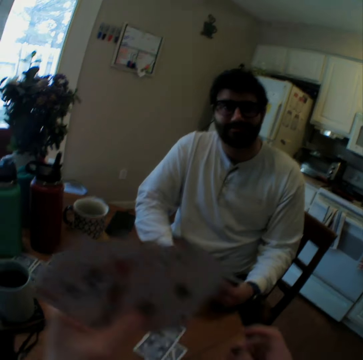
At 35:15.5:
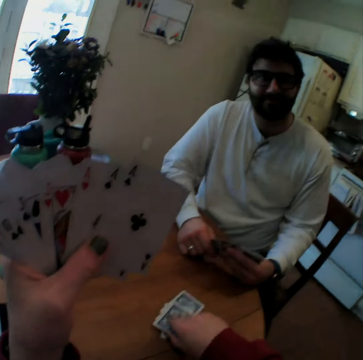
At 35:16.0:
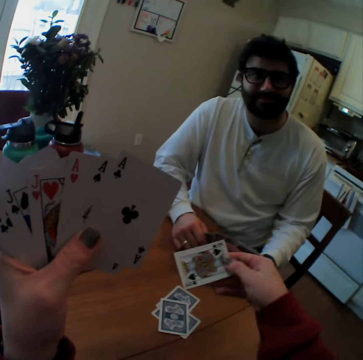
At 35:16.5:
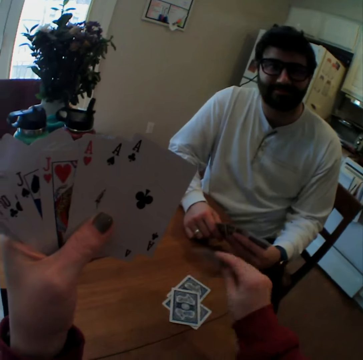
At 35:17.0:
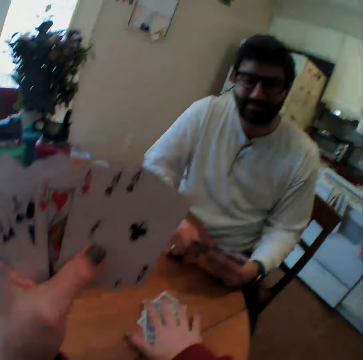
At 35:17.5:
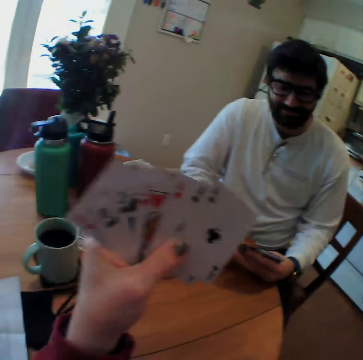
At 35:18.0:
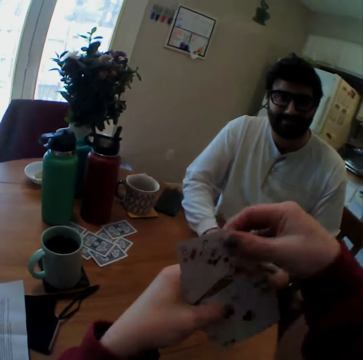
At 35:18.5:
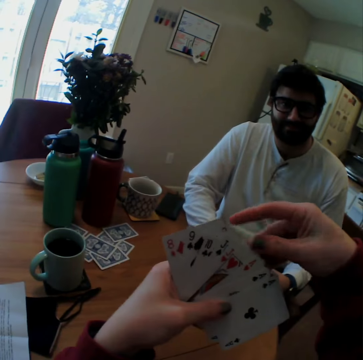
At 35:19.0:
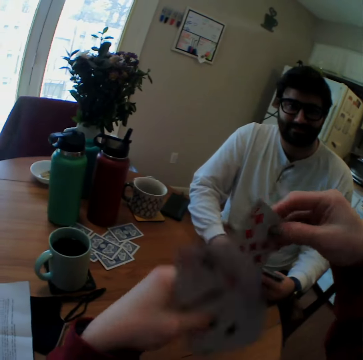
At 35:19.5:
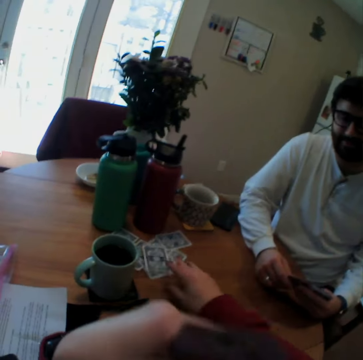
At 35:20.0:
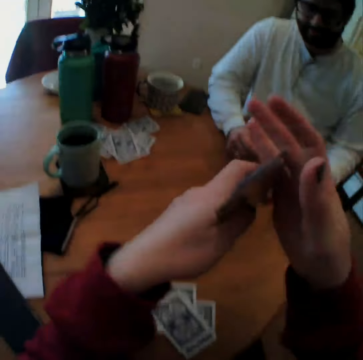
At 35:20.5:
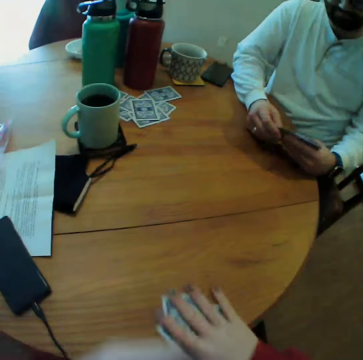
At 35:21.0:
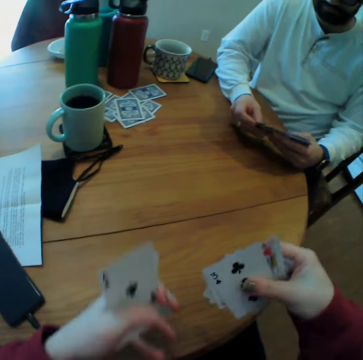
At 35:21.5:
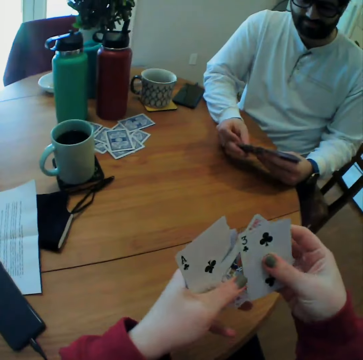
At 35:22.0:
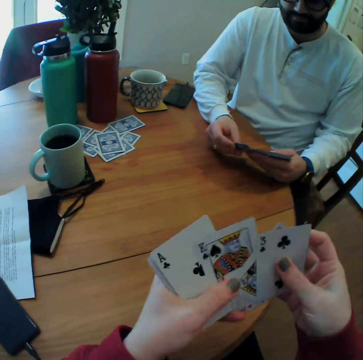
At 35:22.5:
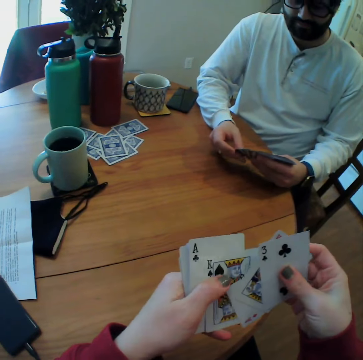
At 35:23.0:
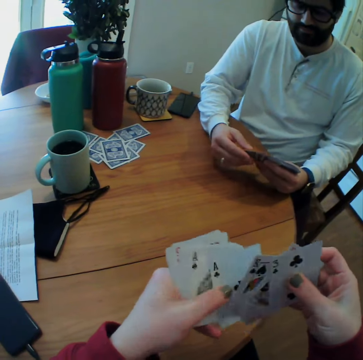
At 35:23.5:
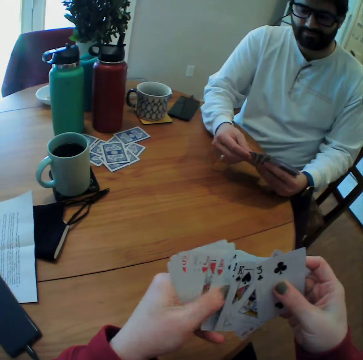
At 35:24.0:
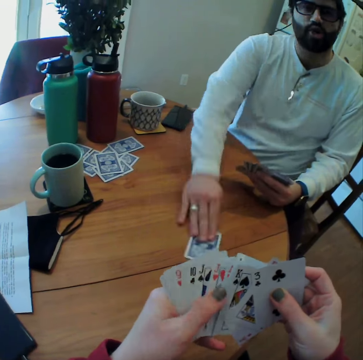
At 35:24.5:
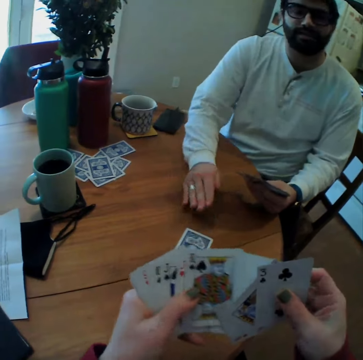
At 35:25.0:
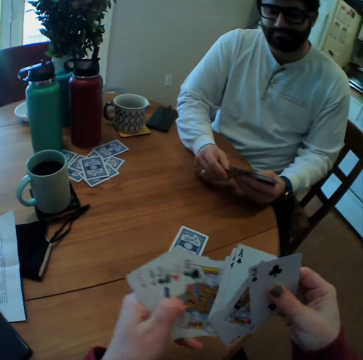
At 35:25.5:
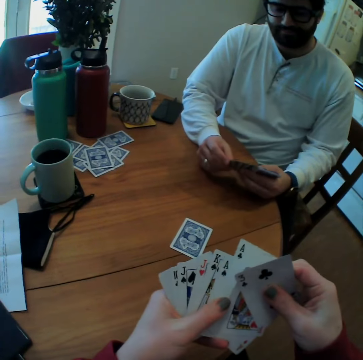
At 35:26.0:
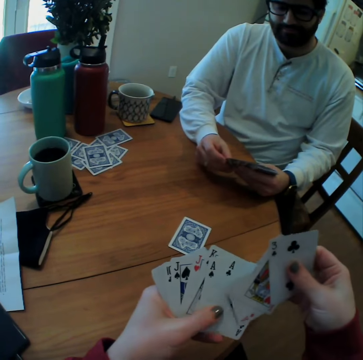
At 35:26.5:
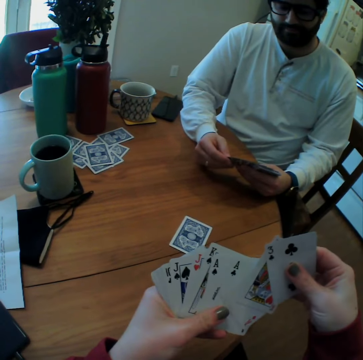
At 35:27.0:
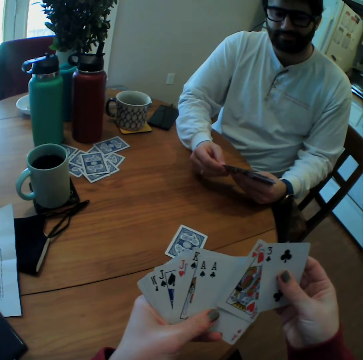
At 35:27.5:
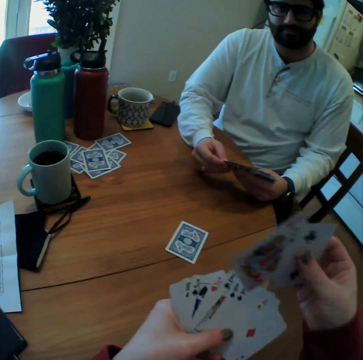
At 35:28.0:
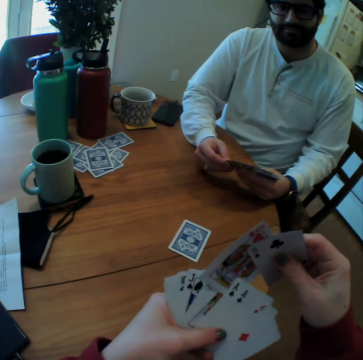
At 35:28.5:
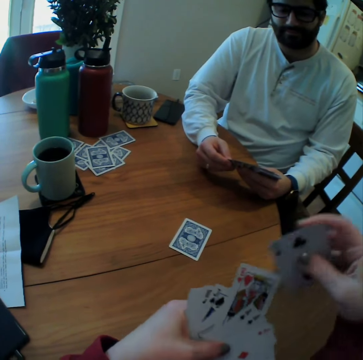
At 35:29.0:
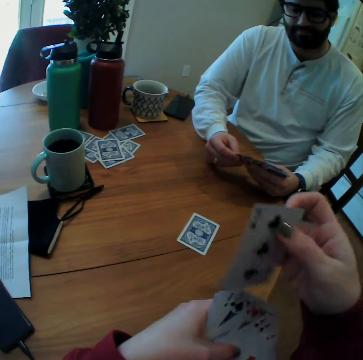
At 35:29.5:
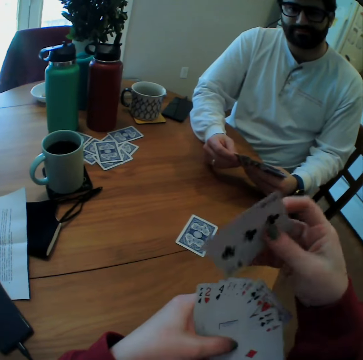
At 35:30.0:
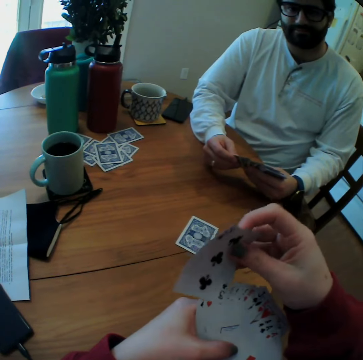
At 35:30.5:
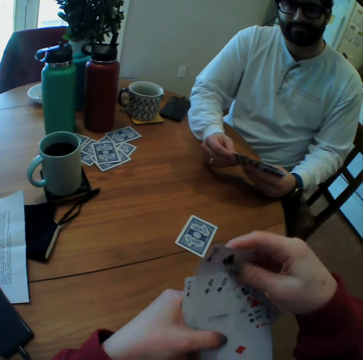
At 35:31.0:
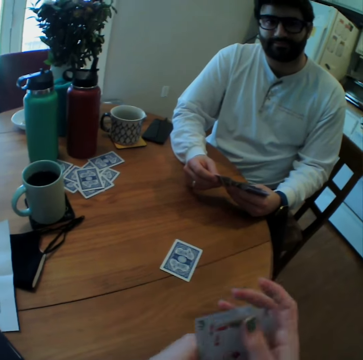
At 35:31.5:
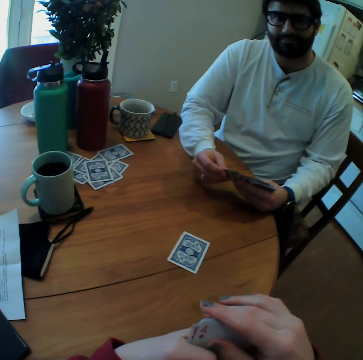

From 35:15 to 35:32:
A man taps on a table. The camera wearer lifts a playing card. They turn the card. They look on the playing cards. They put the playing card on the table. They push the playing cards aside. They pull the cards. They put a playing card on the table. They throw a card. They take the other playing cards and arrange the playing cards. The man arranges the playing cards. The man plays a card game with the camera wearer. The man puts a card on the table. The camera wearer mixes the cards.

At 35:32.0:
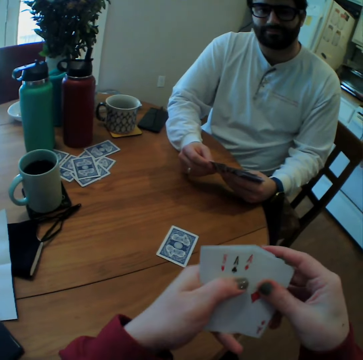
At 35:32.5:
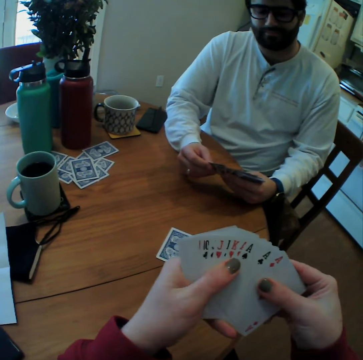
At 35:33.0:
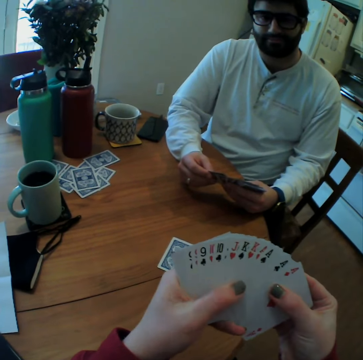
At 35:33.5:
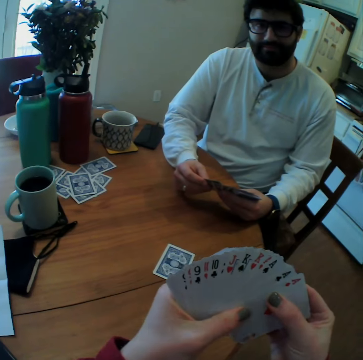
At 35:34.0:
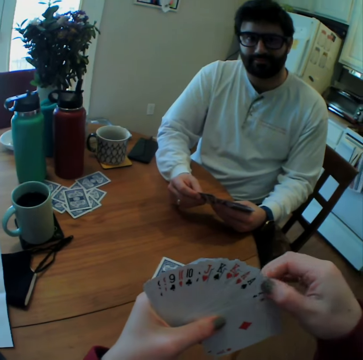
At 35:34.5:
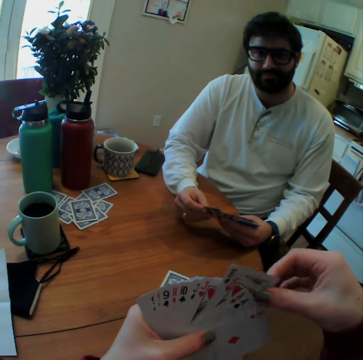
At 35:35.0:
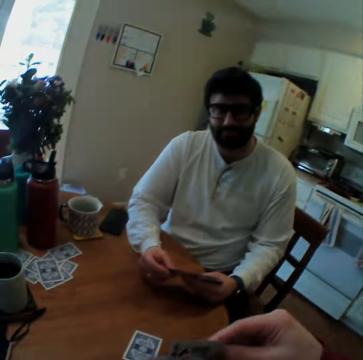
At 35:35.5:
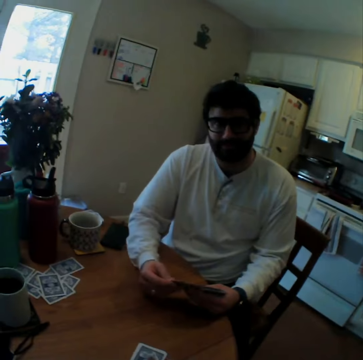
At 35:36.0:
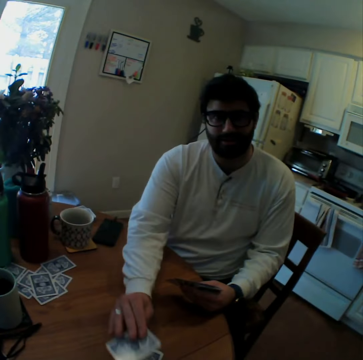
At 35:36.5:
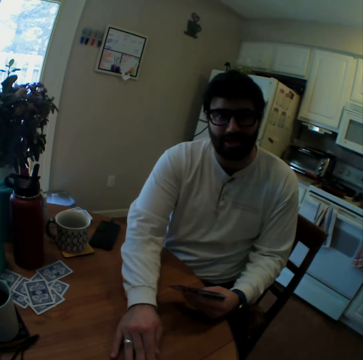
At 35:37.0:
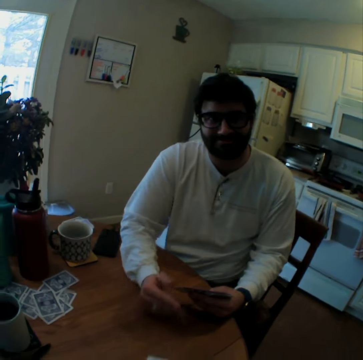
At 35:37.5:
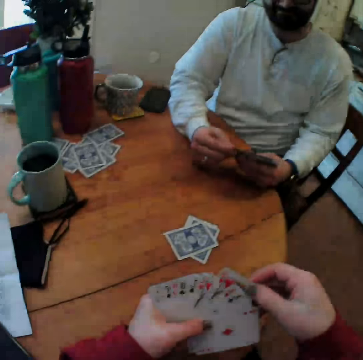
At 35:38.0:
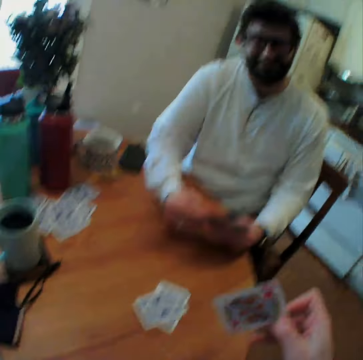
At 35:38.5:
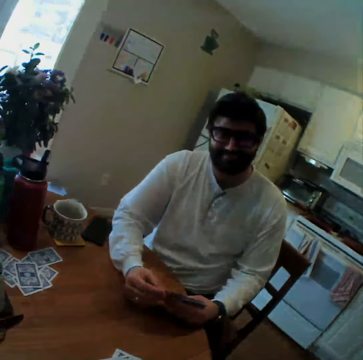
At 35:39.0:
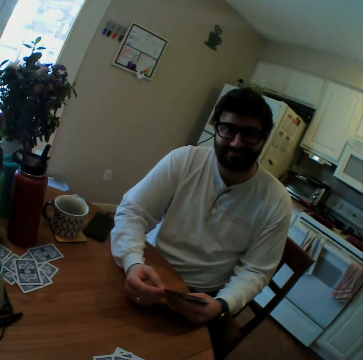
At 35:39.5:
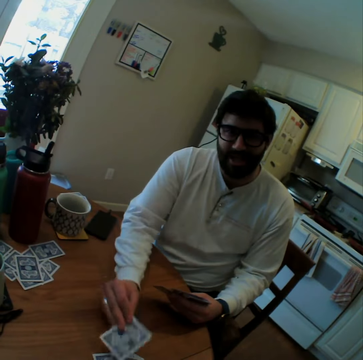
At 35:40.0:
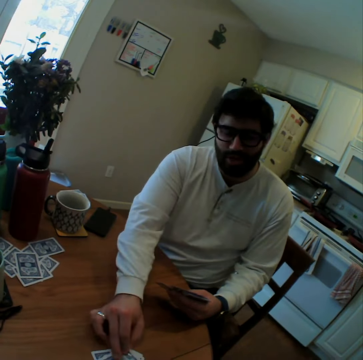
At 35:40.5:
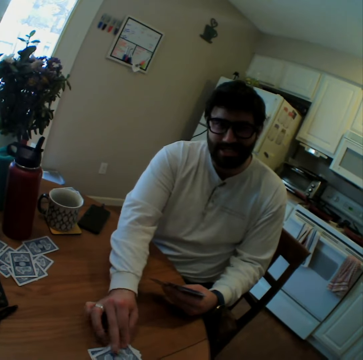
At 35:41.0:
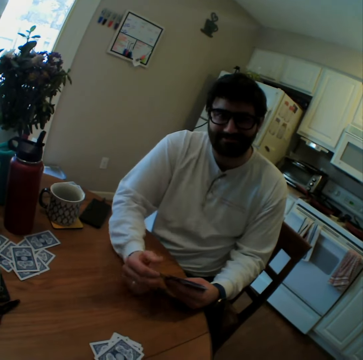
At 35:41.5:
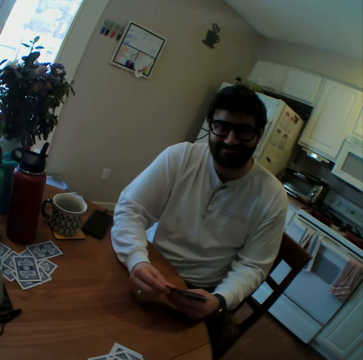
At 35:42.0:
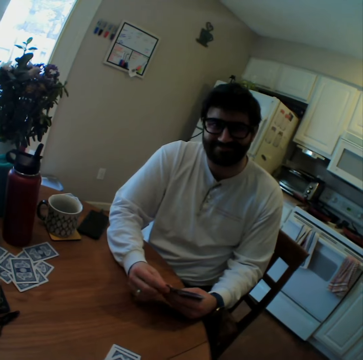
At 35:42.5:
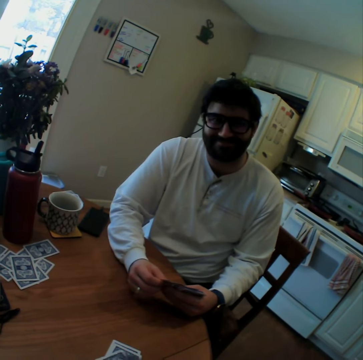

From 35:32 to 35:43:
The camera wearer sings. They put a card on a table. A man puts a card on the table. The camera wearer puts a card on the table. The man puts a card on the table.

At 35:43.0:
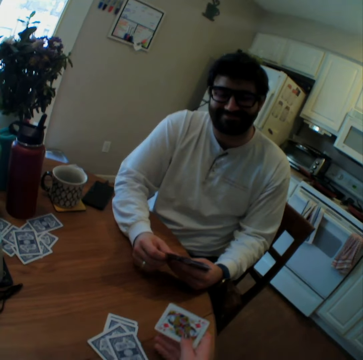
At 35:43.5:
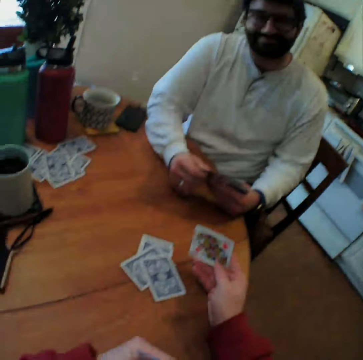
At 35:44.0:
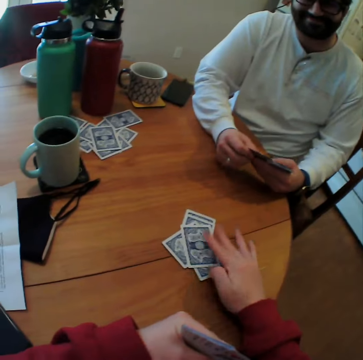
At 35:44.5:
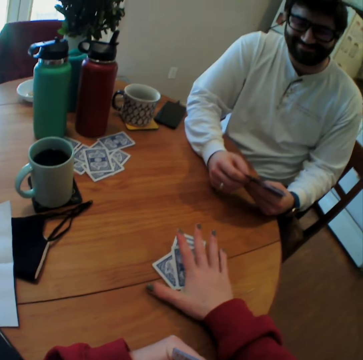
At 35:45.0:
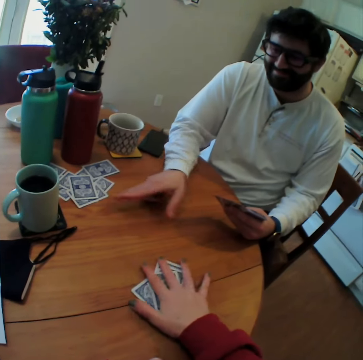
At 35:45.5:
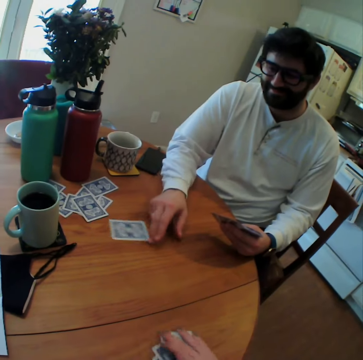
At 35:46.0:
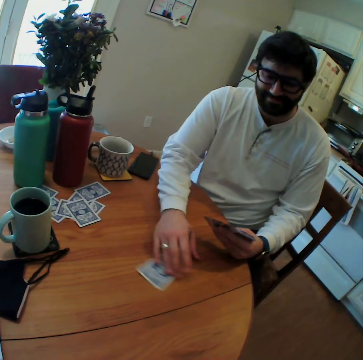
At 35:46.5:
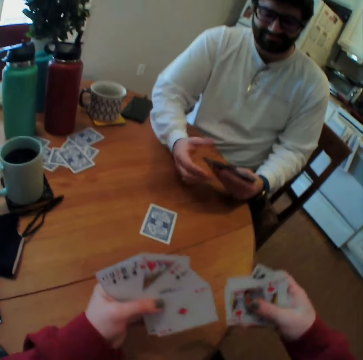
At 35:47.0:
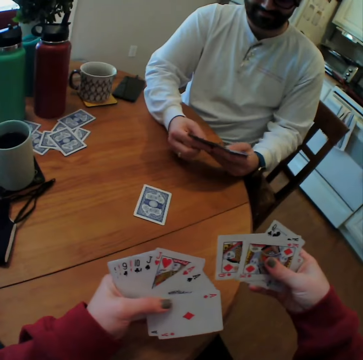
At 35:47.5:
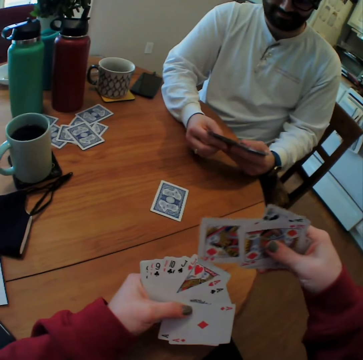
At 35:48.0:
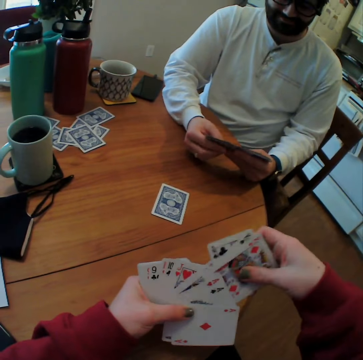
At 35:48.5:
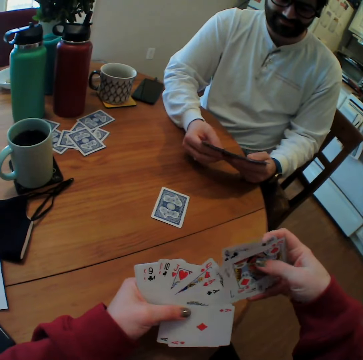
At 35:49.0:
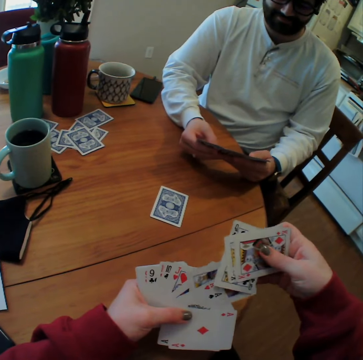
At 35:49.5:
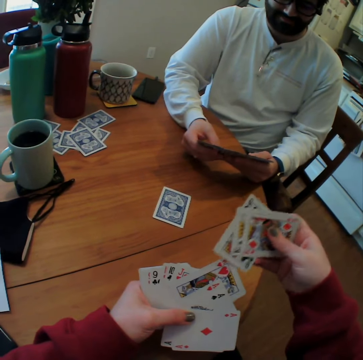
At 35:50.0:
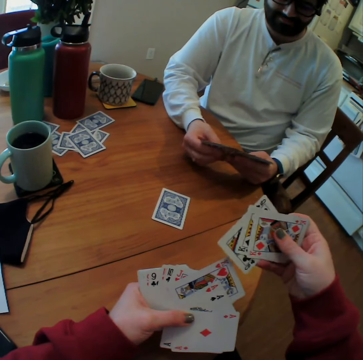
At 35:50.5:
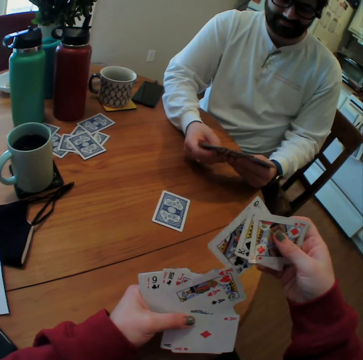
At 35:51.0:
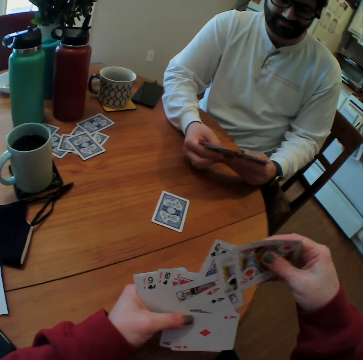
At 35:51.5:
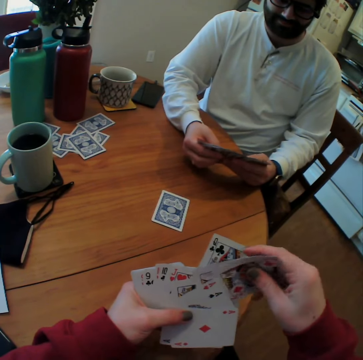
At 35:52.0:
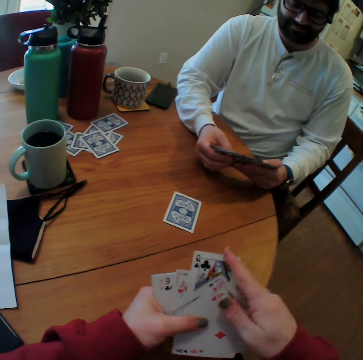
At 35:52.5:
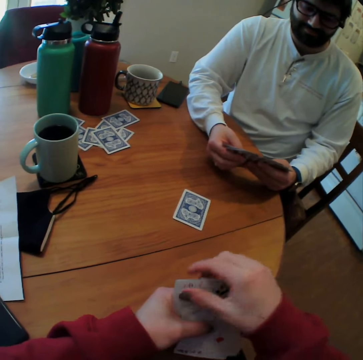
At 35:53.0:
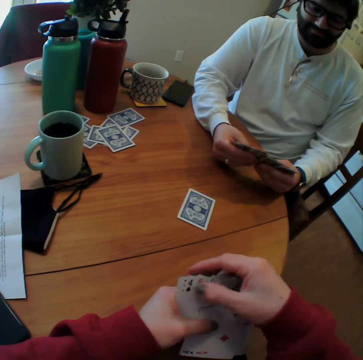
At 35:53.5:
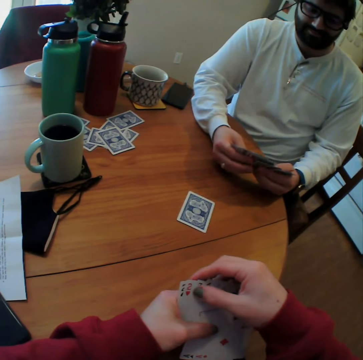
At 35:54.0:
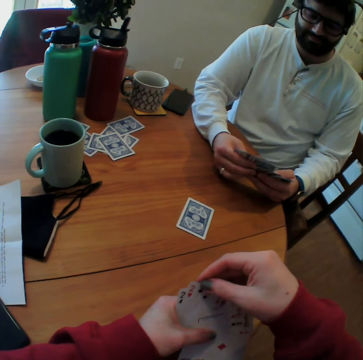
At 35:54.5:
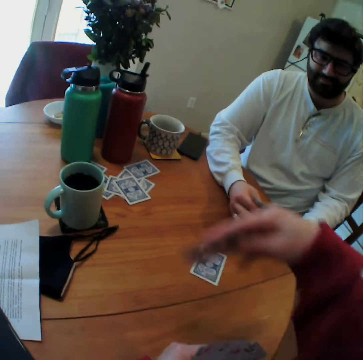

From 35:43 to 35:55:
The camera wearer turns a card. They push playing cards on the table aside. They pull the cards. A man moves a card. The camera wearer takes the playing cards. They mix the cards. They put the playing cards together. The man arranges the playing cards.
